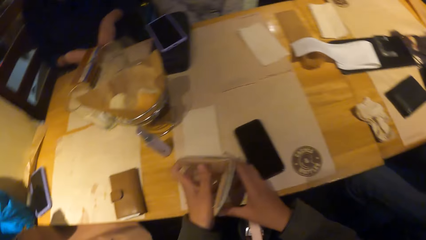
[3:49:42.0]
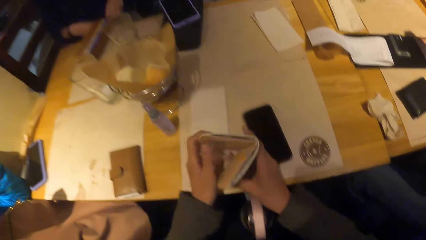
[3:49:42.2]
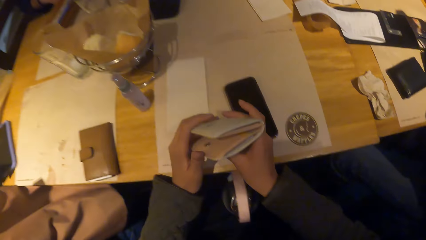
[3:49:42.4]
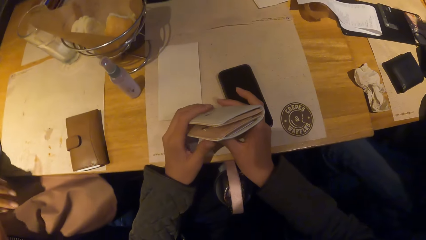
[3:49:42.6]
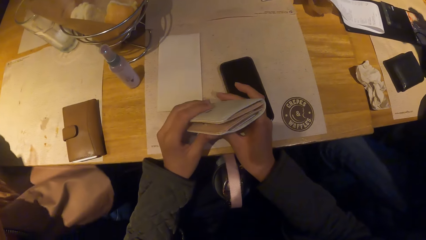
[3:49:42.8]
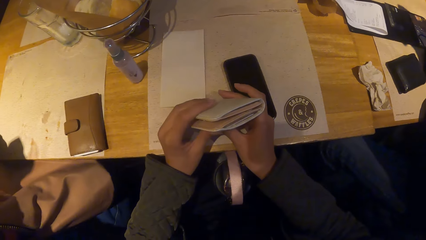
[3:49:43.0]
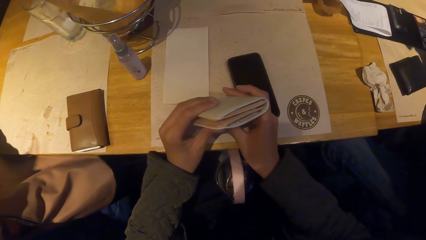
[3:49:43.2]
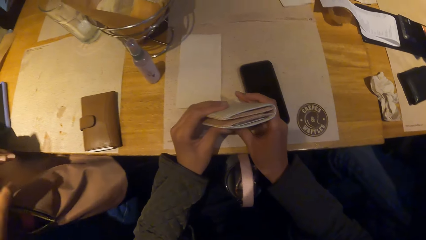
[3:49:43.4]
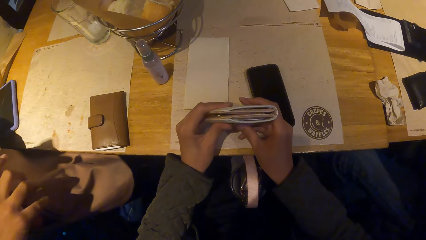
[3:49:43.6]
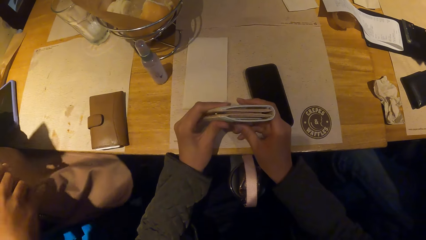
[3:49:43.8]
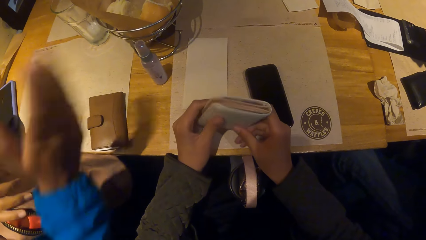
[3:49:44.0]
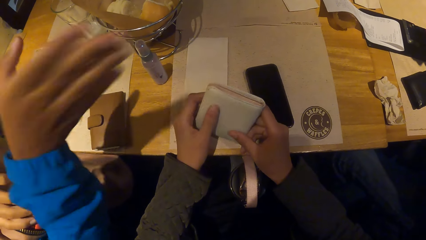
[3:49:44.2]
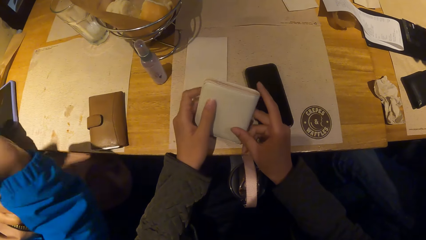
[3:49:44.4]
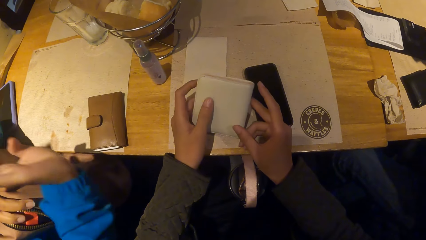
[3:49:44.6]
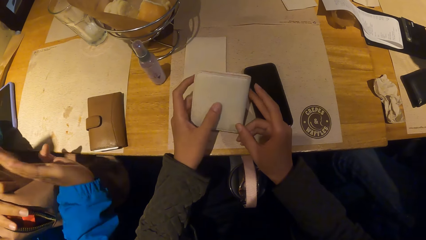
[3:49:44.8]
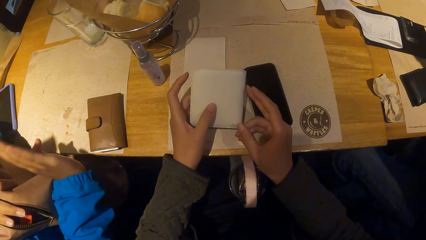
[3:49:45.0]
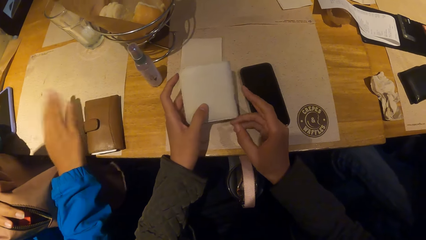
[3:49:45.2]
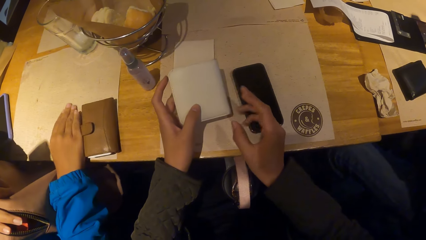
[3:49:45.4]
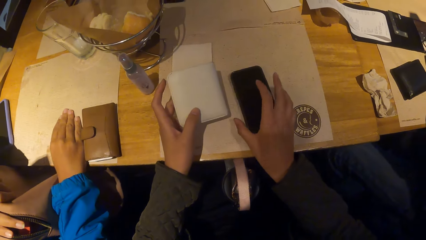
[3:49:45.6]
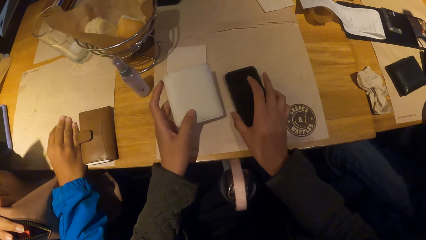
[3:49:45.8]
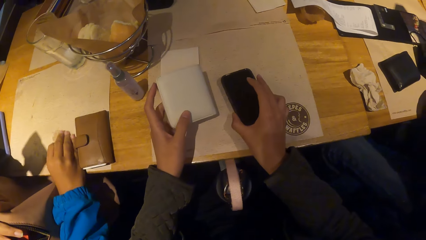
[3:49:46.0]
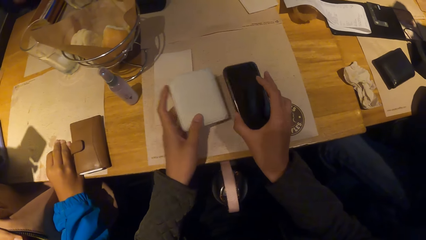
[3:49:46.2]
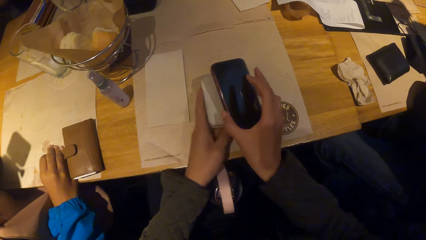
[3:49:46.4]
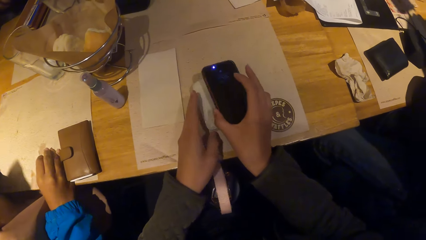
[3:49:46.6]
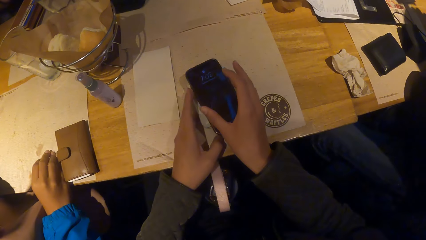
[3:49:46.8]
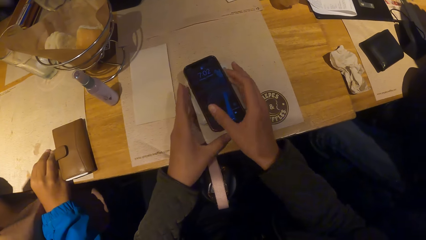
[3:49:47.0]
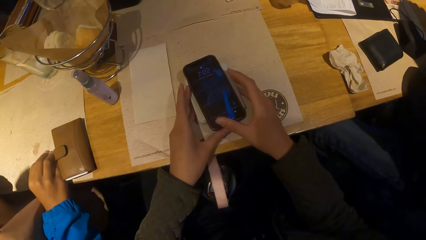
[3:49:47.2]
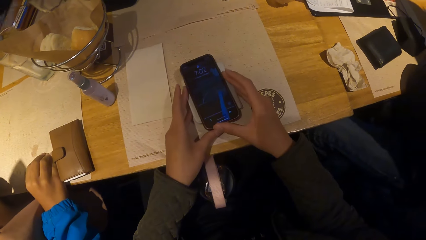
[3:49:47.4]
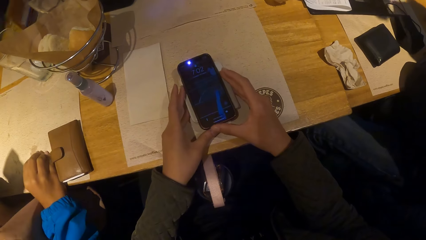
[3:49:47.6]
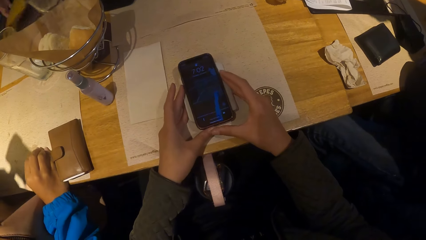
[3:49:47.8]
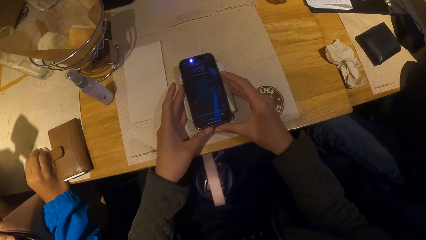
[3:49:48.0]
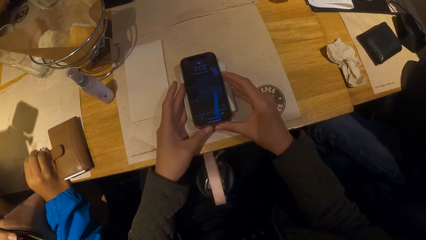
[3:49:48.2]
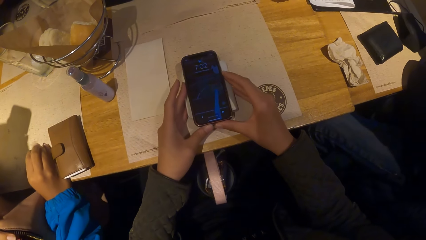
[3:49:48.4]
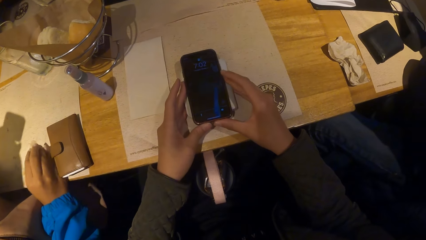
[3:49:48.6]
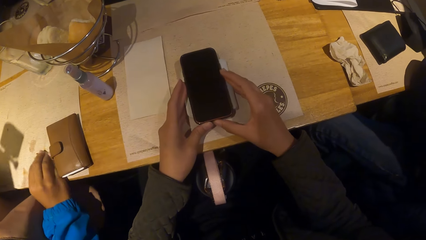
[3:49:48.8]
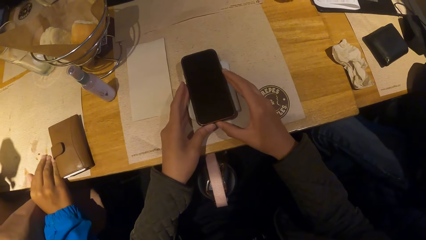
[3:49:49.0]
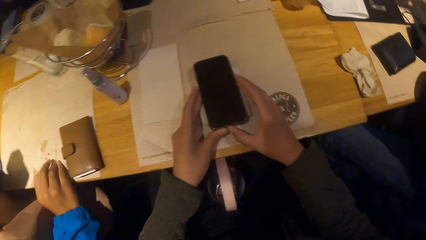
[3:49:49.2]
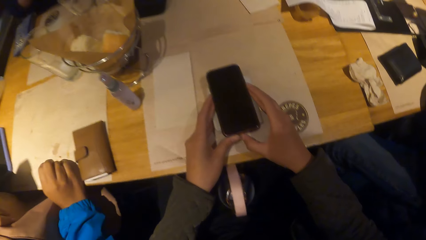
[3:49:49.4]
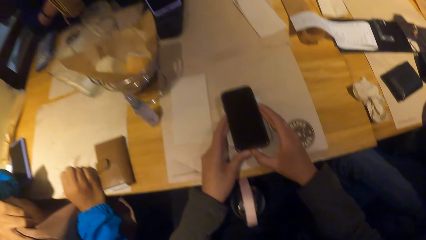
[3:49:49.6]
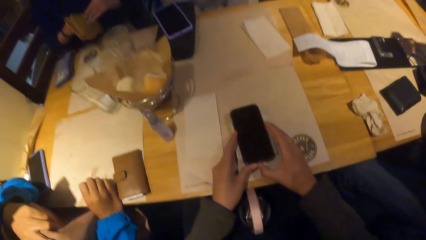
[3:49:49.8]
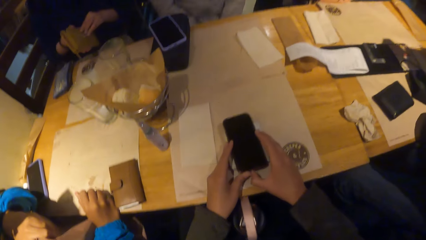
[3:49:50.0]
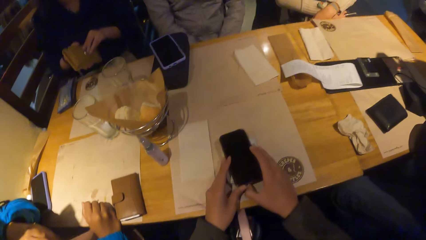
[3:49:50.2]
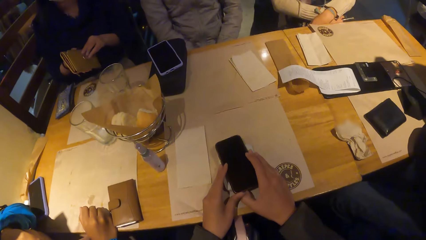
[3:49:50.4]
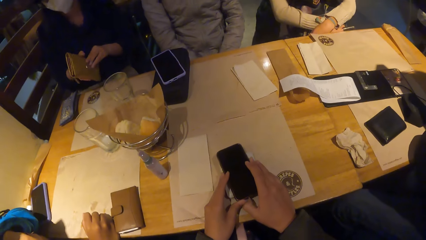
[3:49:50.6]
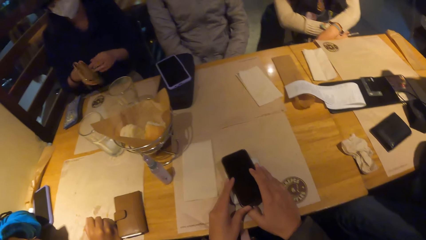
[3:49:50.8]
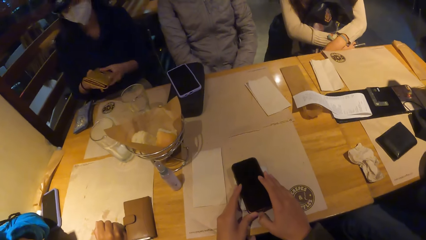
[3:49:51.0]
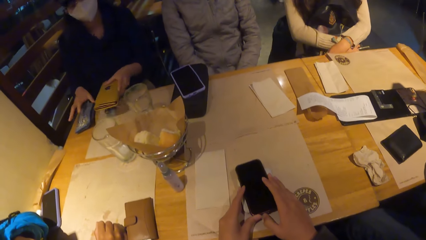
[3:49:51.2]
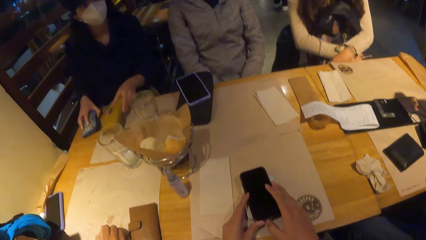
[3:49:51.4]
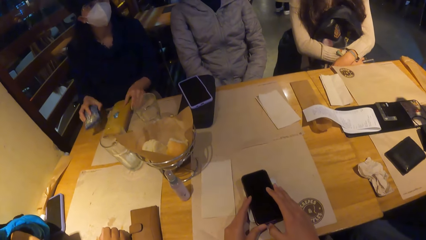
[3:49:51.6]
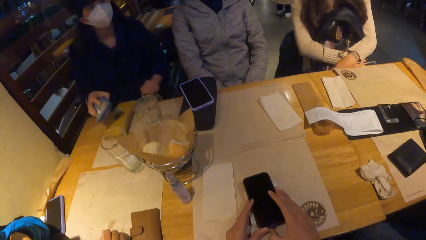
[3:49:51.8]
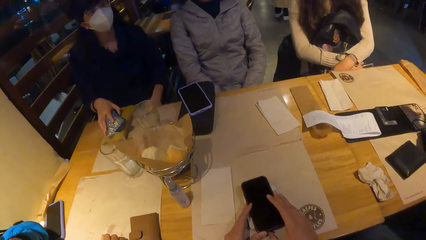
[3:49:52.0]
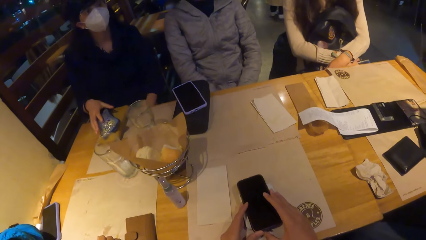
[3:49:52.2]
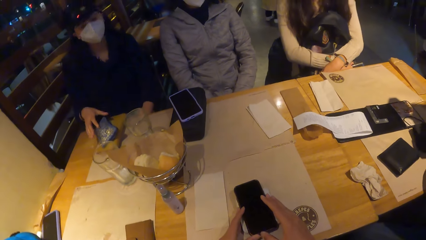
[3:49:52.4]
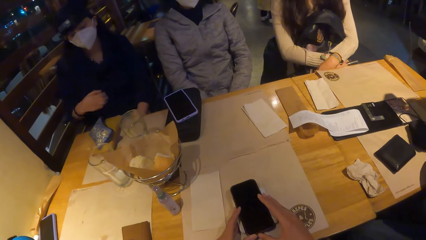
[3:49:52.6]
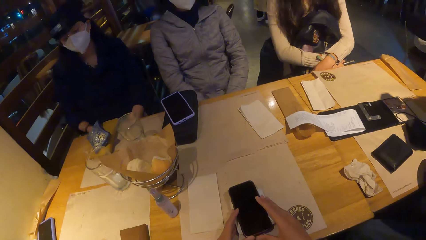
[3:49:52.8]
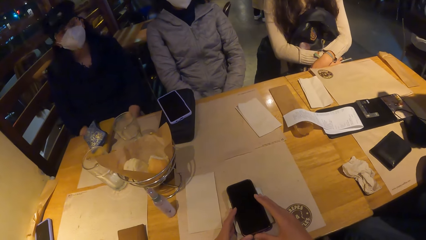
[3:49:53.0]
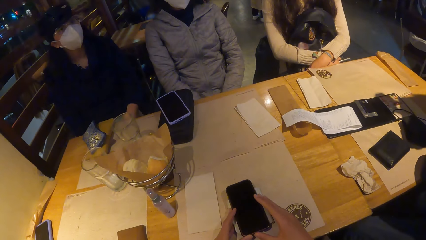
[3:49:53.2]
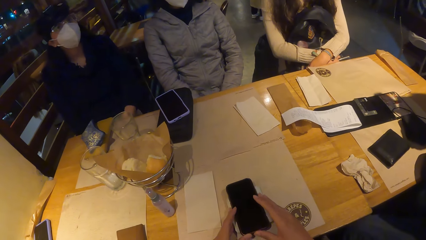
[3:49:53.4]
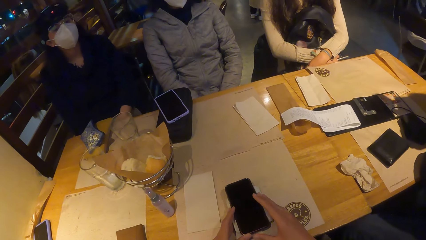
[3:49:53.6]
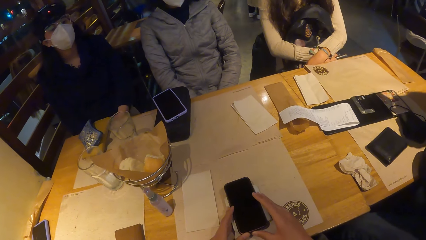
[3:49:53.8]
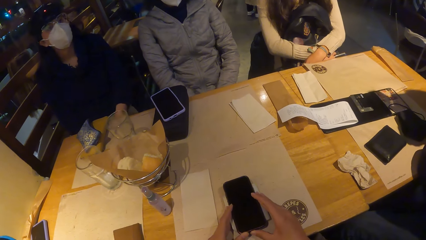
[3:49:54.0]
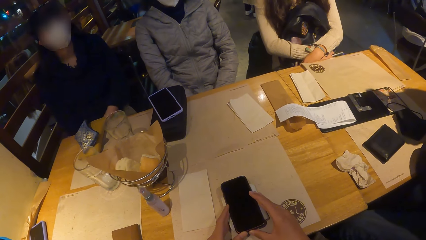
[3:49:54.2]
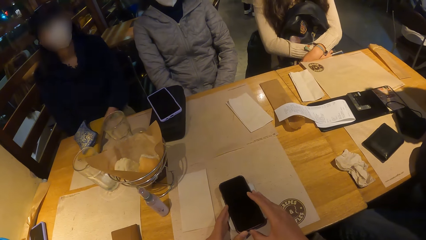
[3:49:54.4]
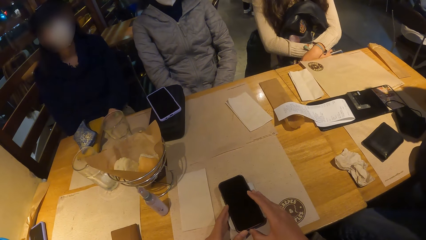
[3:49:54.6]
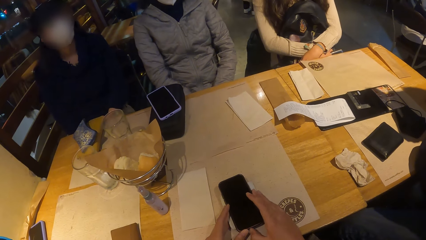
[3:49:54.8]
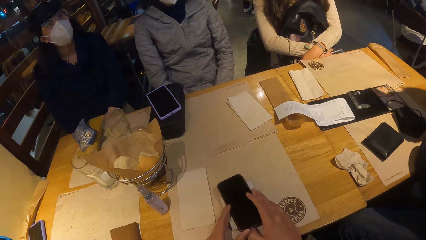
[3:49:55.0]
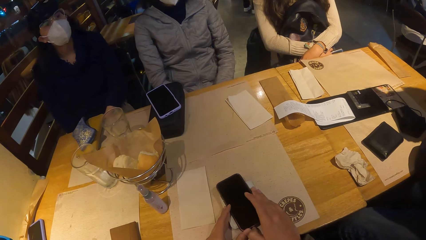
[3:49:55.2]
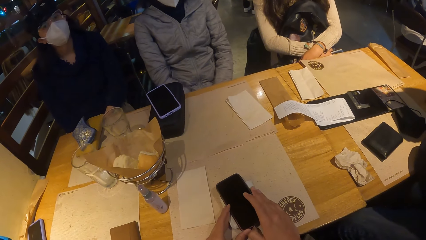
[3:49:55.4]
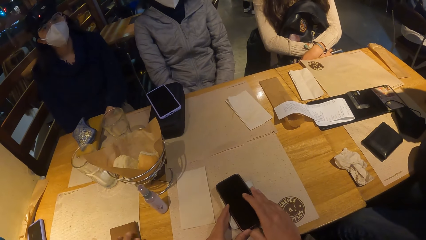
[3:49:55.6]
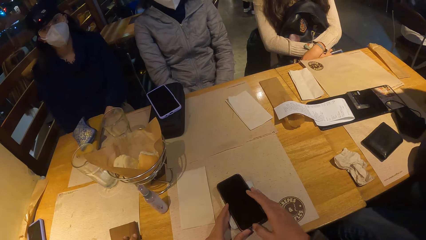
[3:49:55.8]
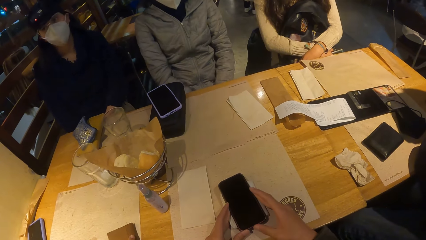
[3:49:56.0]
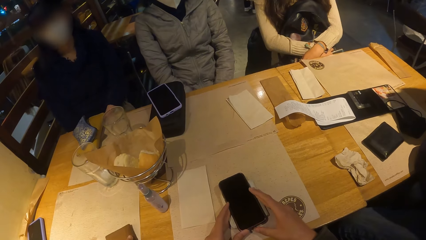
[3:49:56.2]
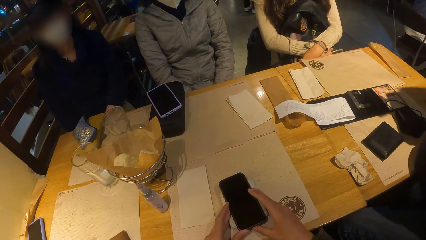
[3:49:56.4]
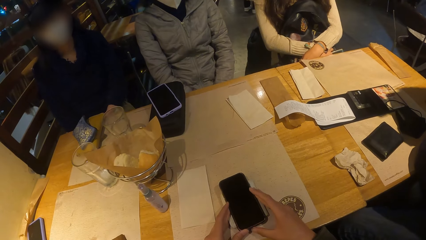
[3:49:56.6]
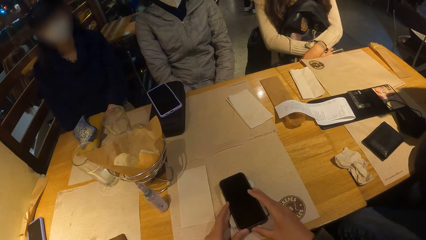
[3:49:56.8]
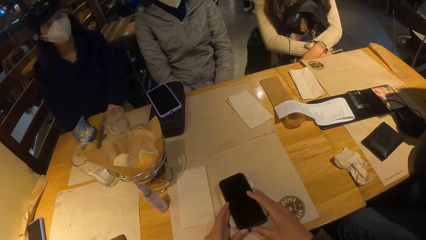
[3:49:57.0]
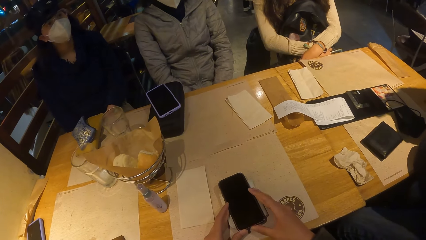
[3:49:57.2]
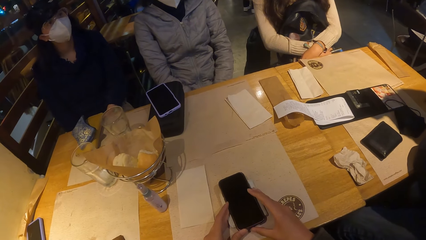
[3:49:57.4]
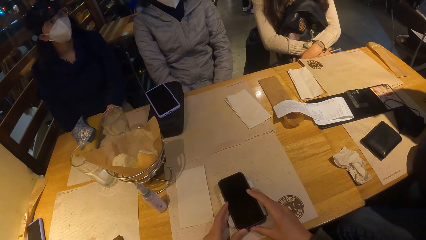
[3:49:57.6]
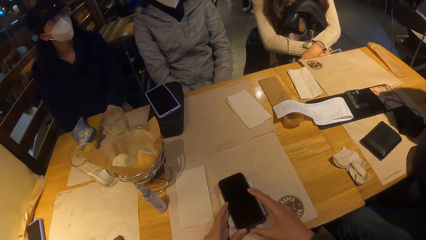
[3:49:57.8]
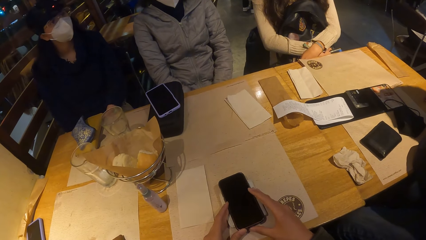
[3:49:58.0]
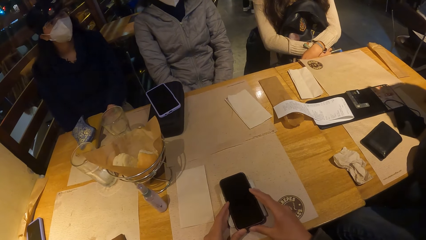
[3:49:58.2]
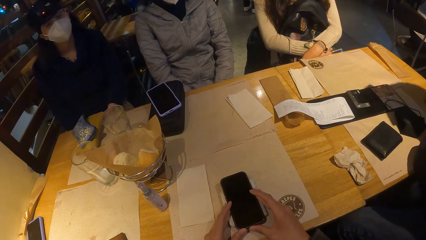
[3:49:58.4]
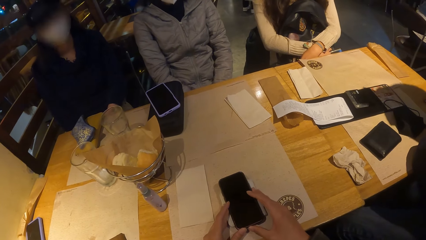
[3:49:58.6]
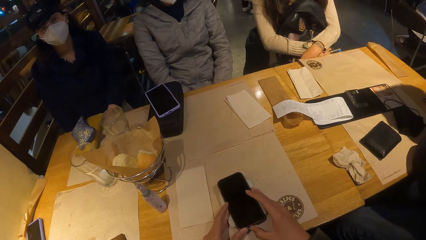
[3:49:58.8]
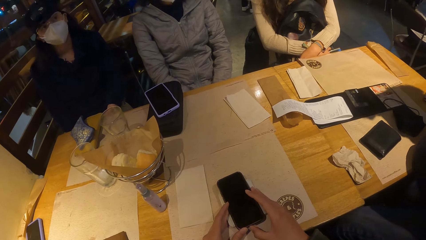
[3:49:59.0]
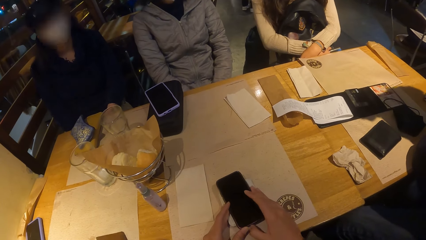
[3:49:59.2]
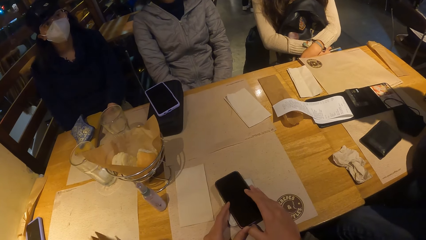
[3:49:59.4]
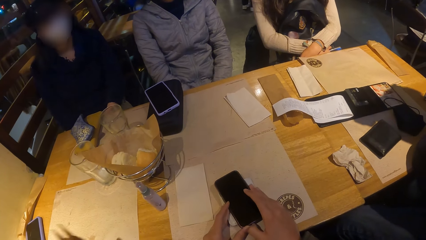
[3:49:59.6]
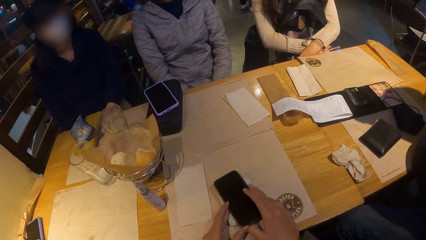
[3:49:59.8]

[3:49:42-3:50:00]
The camera wearer folds the wallet with both hands. She holds the wallet. She picks up a phone on the table with her right hand. She places the phone in her right hand on the purse in her left hand. She moves the phone on the purse on the table with both hands. The woman holds a purse in both hands. The woman touches the purse on the table with her right hand, picks the purse from the table with her left hand, and places the purse in her left hand on the table. The woman places the purse in her right hand on the purse on the table.
